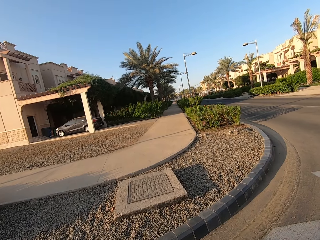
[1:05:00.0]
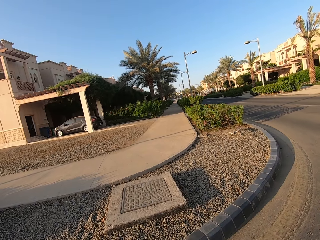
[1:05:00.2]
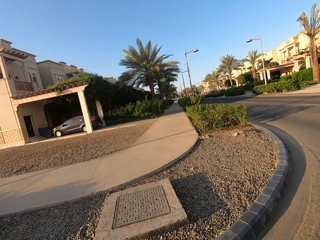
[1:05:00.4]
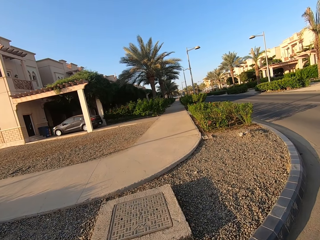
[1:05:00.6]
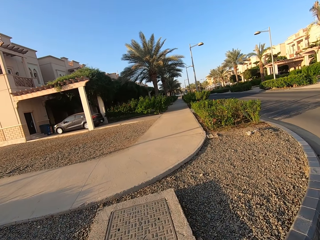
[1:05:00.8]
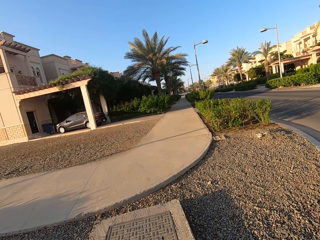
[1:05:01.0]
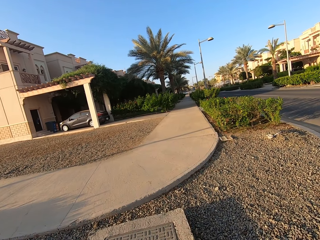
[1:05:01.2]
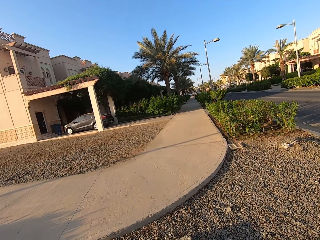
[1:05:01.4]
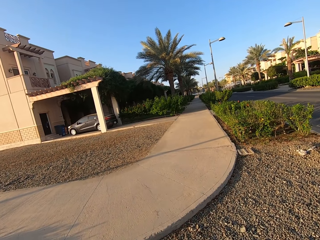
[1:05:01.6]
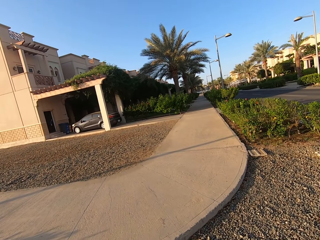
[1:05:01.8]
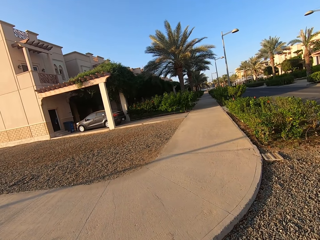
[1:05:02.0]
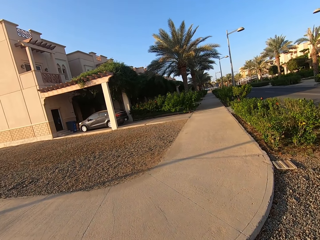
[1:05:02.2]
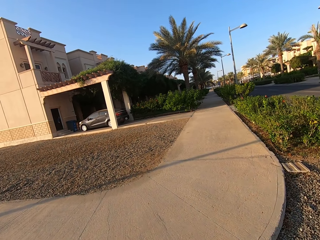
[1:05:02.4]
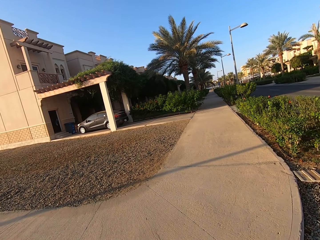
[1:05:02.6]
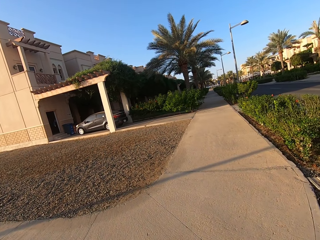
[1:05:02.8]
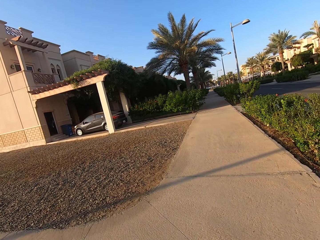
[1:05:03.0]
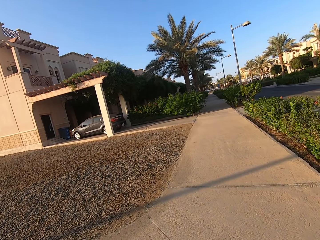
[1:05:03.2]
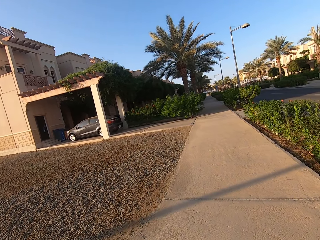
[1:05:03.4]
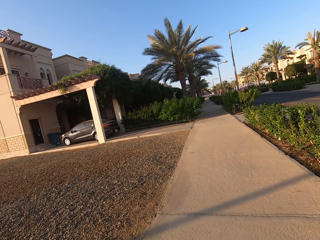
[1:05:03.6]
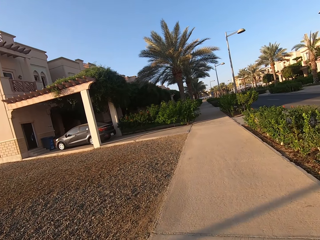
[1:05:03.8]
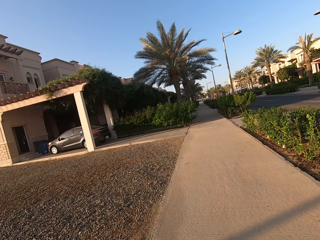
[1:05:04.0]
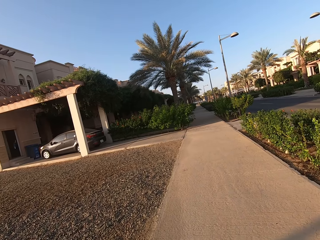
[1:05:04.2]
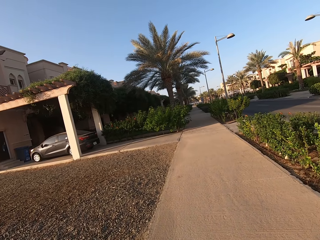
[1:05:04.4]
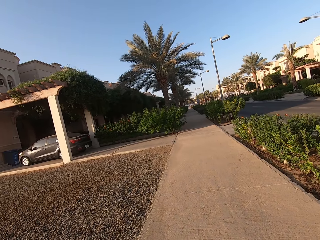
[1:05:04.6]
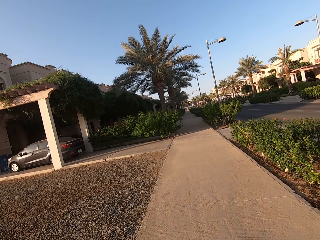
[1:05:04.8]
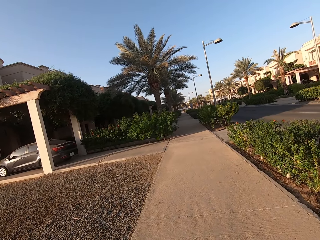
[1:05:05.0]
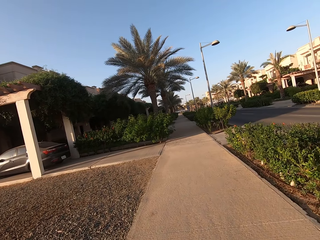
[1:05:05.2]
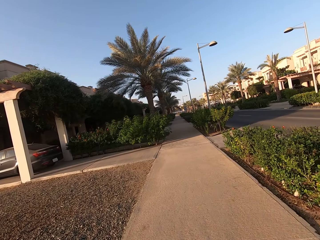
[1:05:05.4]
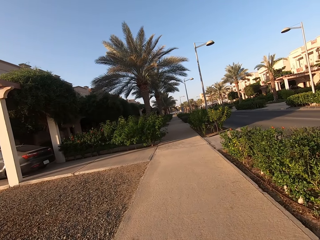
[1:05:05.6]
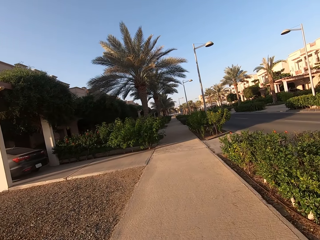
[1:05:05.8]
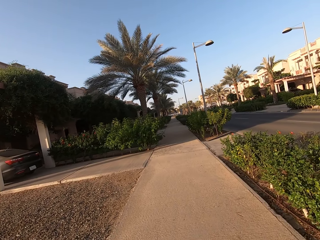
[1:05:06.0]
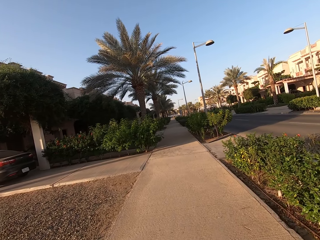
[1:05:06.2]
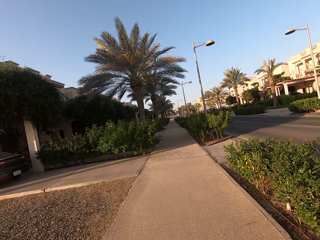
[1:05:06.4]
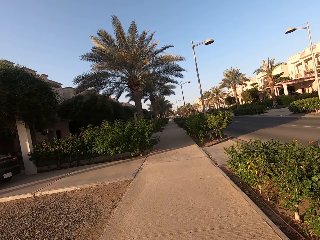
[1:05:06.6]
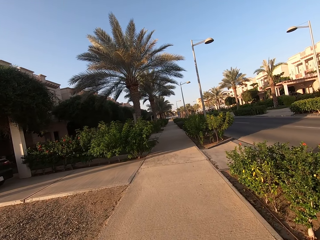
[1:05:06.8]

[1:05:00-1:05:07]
The camera wearer walks on the pathway.

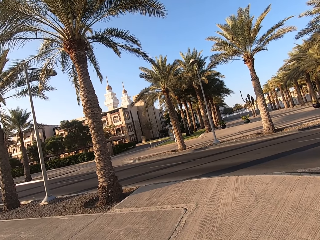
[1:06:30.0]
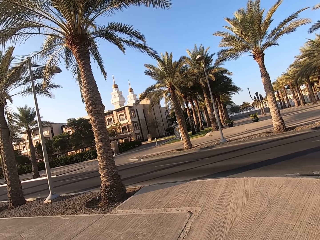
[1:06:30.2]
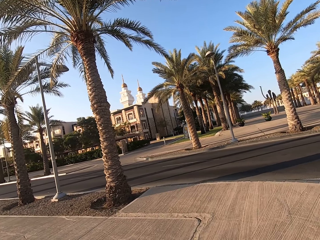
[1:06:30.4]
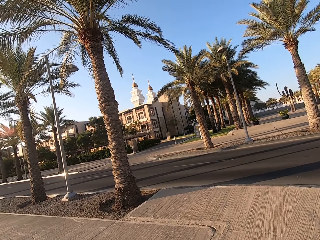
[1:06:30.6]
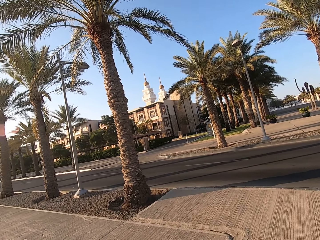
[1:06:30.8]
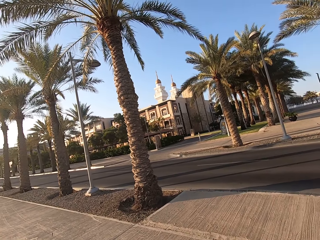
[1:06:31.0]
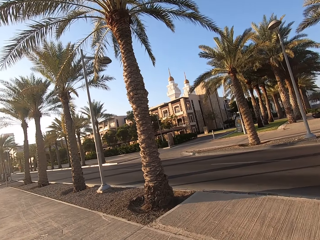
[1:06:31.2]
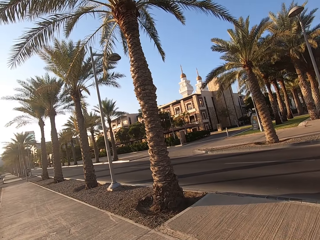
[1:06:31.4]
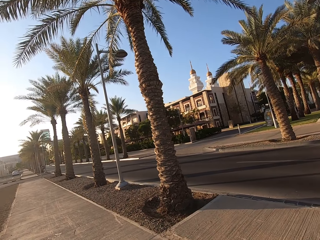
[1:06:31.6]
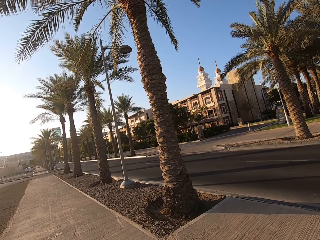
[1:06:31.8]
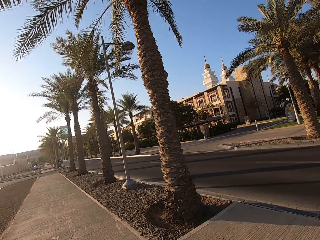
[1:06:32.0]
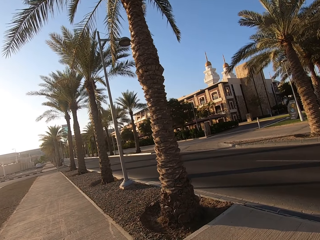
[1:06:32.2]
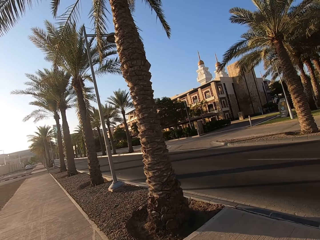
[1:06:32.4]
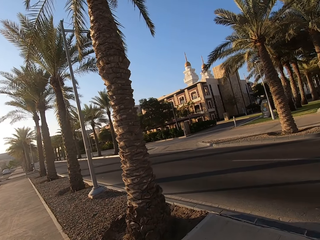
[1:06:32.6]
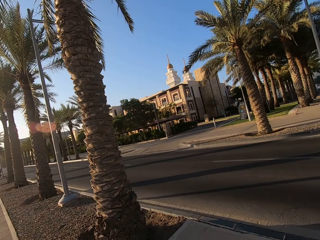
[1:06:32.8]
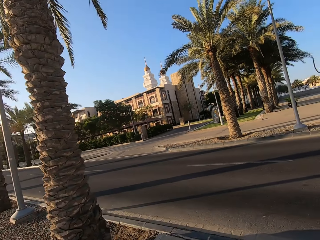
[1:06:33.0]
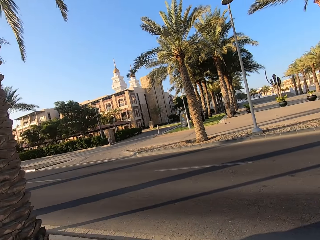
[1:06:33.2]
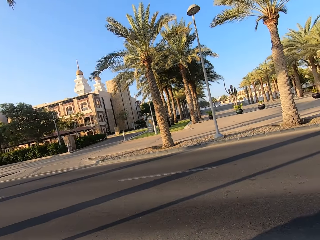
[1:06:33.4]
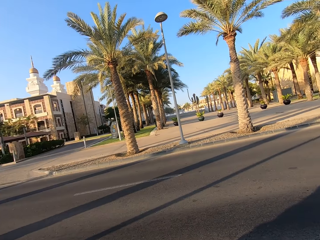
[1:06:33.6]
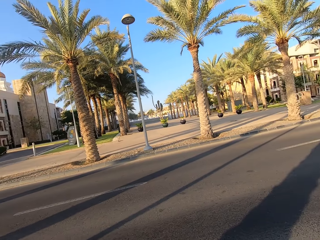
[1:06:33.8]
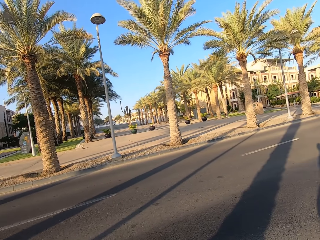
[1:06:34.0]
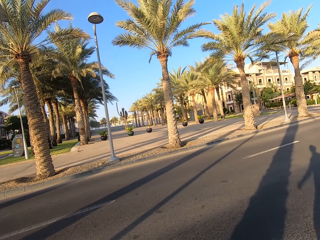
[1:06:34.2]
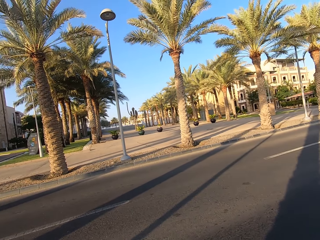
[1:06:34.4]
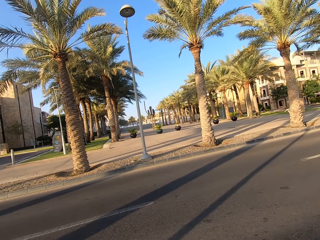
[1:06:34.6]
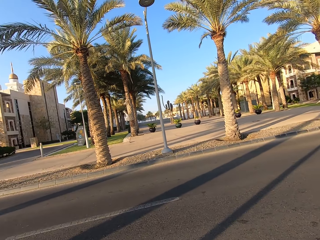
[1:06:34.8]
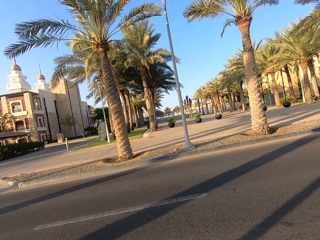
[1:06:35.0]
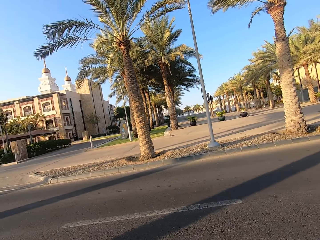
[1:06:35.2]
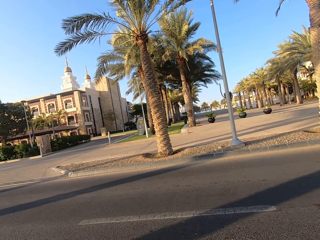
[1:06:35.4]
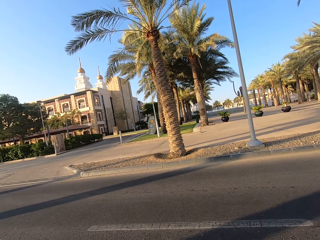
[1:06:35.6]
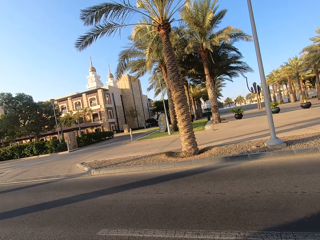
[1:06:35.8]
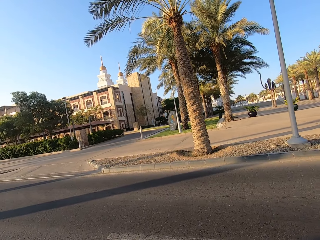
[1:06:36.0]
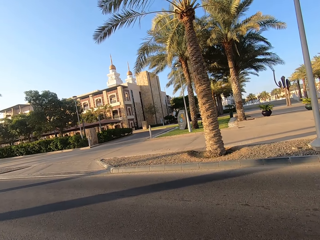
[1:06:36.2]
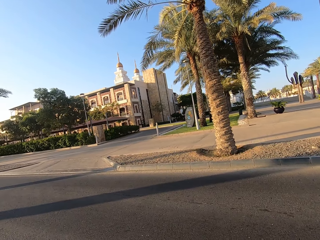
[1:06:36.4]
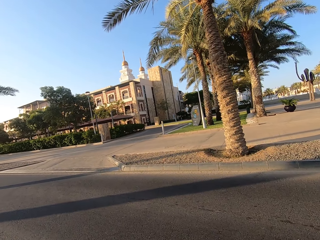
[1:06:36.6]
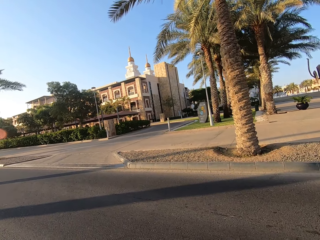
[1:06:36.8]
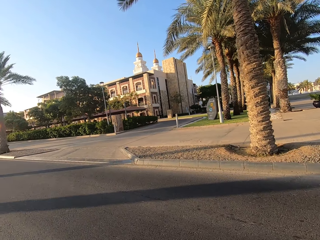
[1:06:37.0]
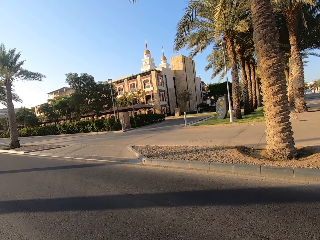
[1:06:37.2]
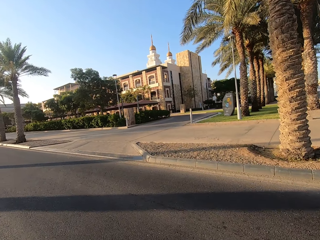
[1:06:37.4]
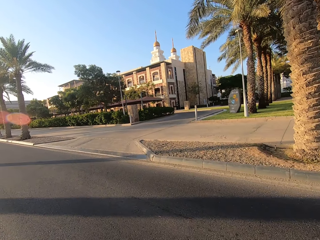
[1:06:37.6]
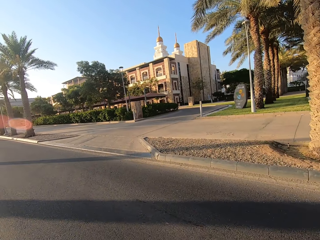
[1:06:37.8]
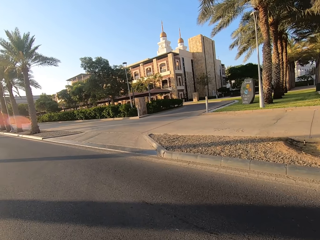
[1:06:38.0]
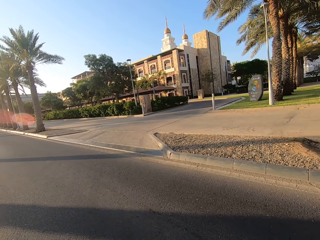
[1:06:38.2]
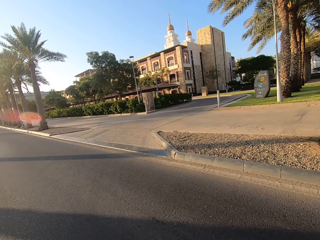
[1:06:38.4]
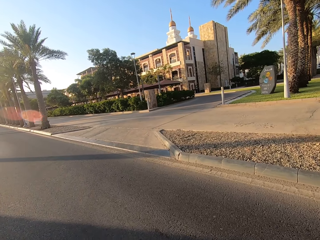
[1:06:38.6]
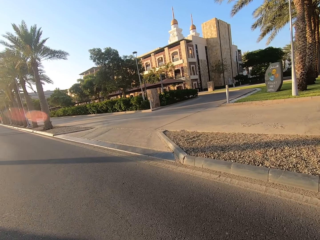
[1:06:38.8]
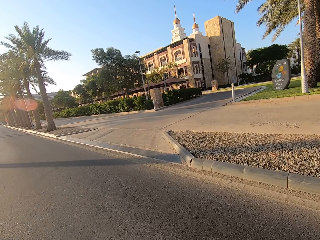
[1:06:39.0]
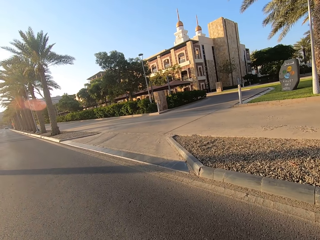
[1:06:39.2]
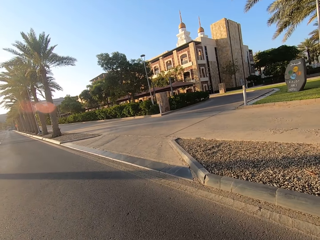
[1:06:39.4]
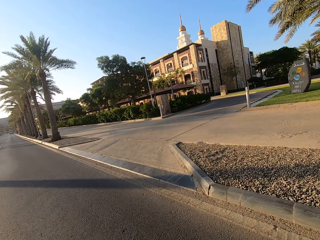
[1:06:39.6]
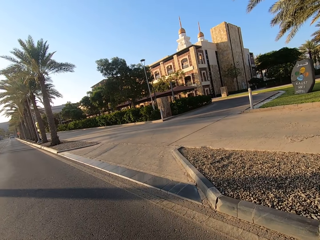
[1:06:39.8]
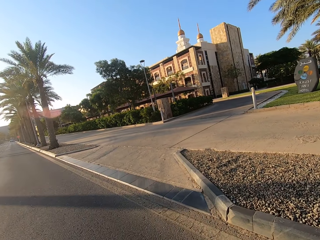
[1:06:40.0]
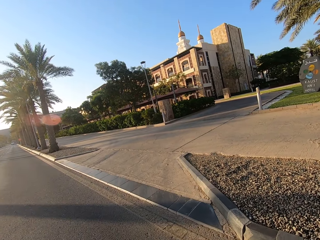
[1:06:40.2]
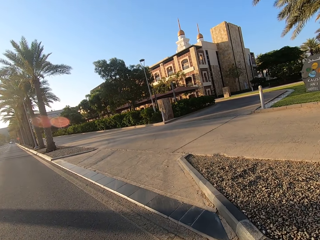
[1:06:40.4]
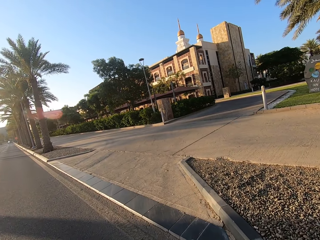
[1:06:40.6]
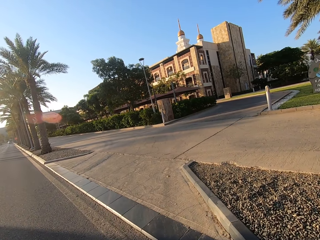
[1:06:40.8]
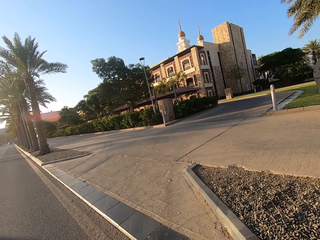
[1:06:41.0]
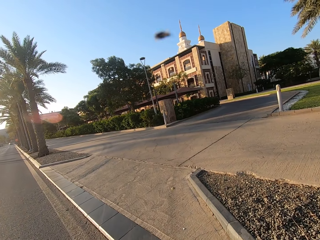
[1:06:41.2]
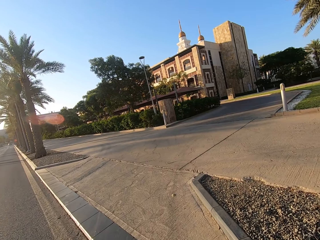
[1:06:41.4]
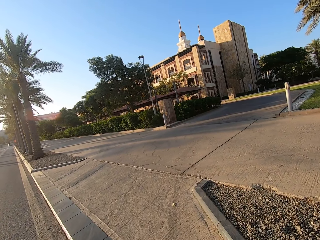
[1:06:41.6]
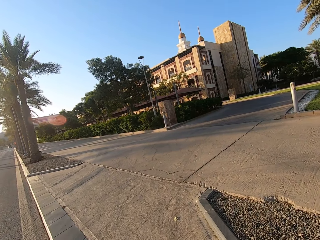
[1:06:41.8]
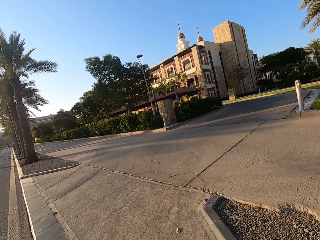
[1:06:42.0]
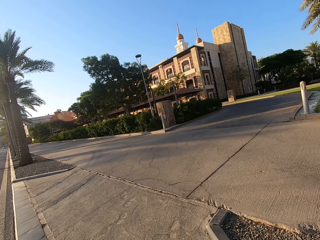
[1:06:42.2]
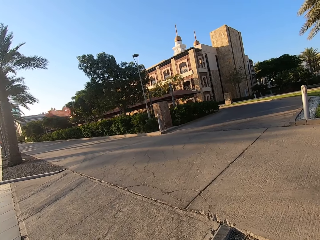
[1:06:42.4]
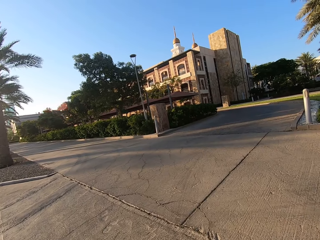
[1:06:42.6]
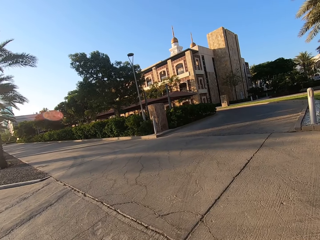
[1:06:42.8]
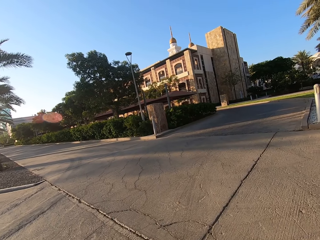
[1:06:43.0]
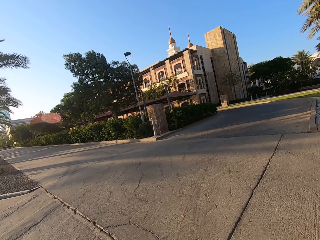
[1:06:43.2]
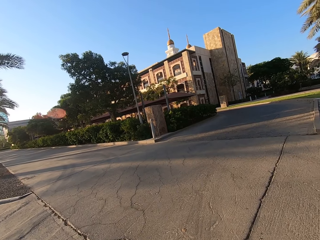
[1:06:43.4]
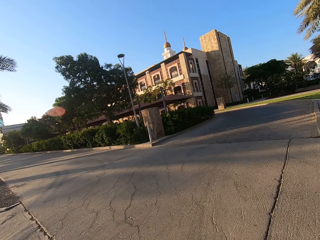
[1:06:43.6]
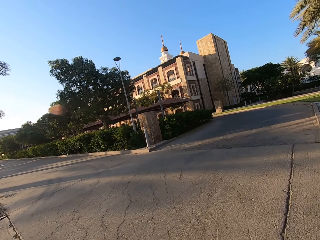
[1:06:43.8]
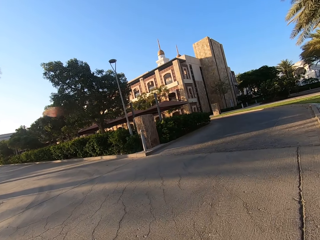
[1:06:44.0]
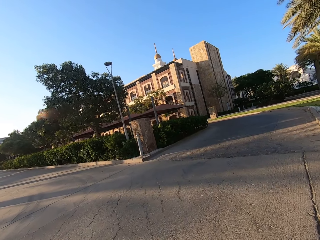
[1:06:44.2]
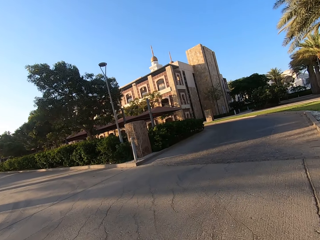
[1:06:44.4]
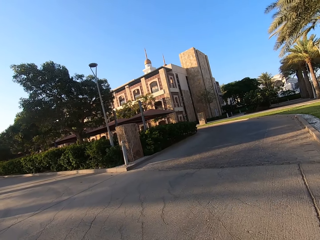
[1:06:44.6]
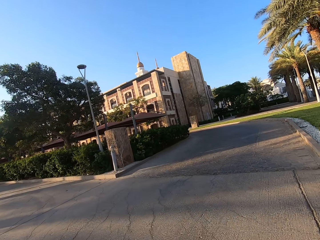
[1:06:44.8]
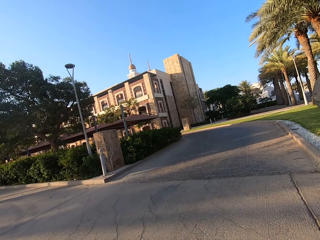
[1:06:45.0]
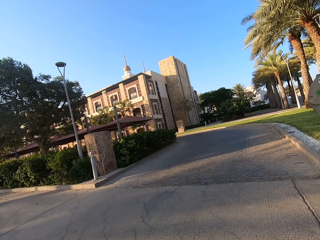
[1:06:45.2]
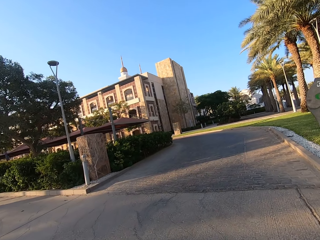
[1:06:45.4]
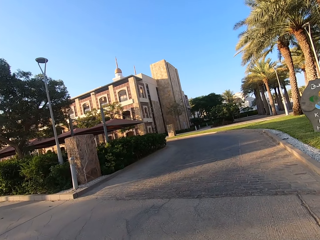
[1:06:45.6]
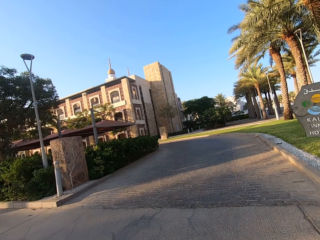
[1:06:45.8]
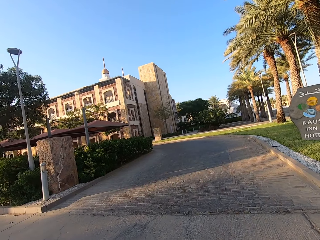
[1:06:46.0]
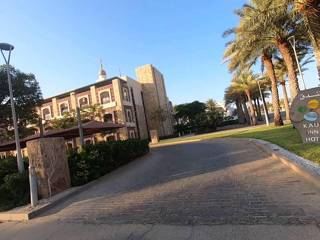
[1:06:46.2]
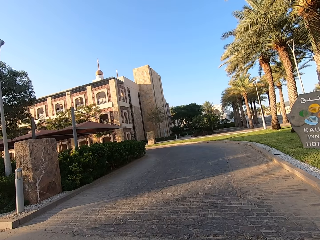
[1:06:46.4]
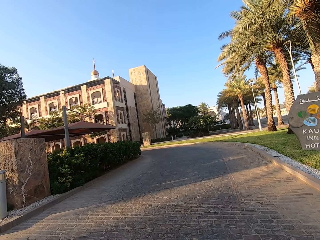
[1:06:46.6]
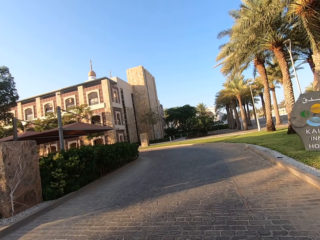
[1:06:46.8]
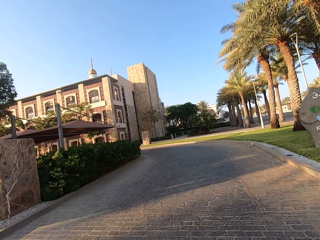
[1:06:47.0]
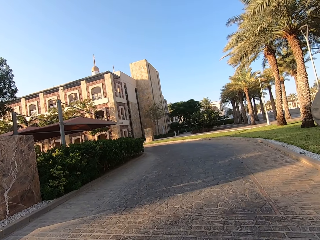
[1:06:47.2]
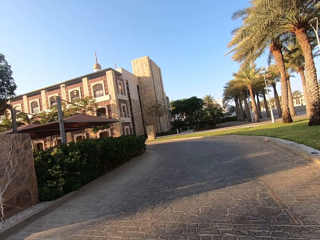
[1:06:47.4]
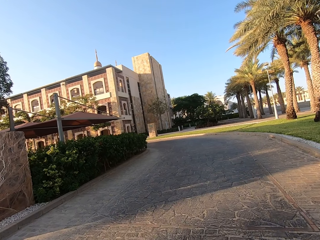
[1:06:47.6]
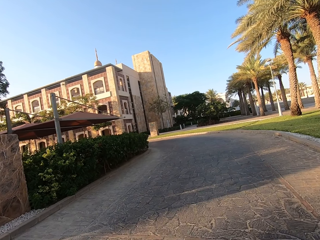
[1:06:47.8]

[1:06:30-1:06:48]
The camera wearer looks both sides of the road. They cross the road. They walk along the driveway.
